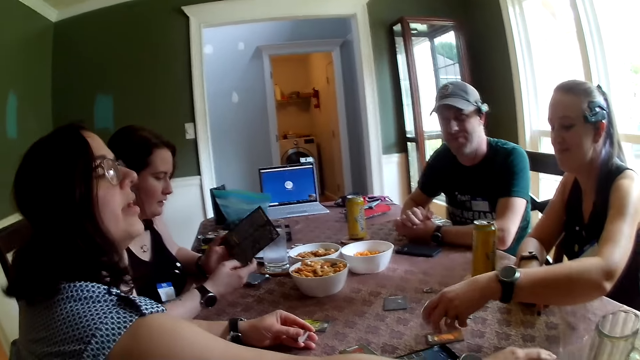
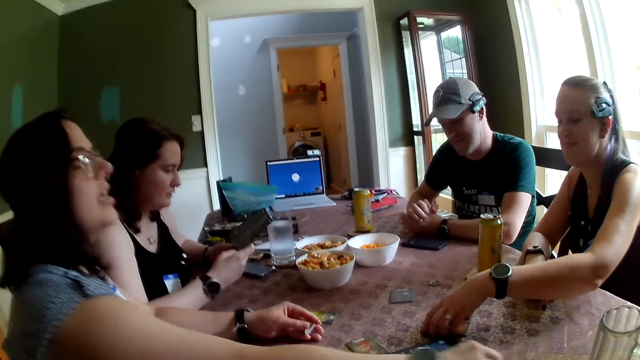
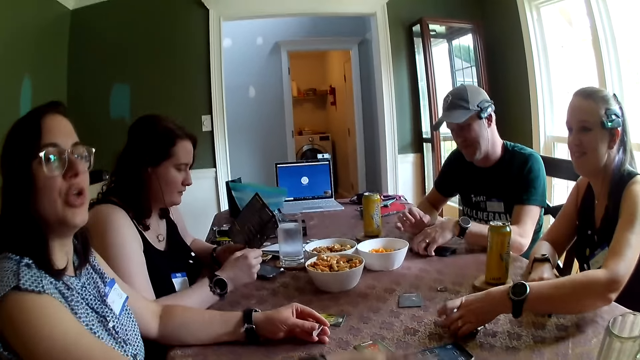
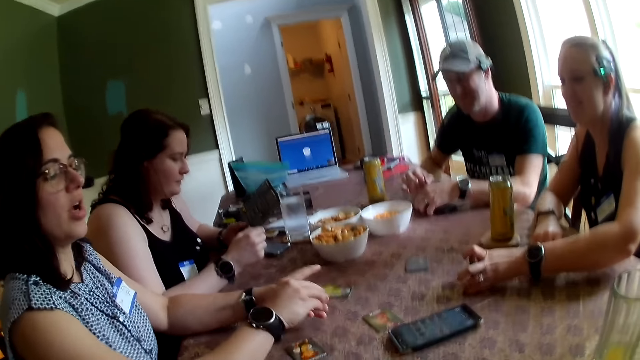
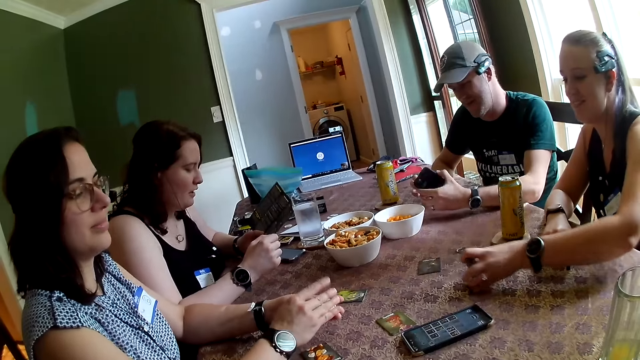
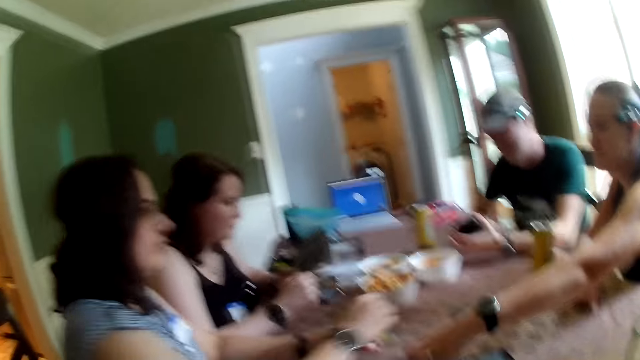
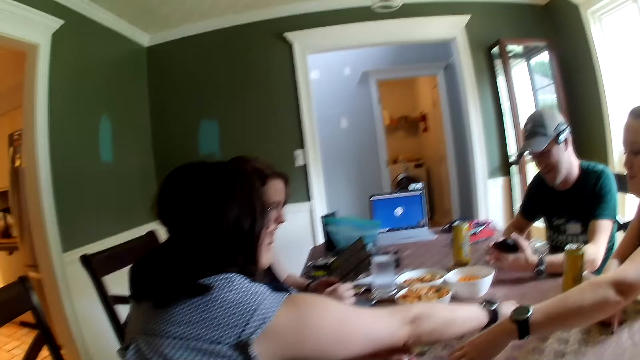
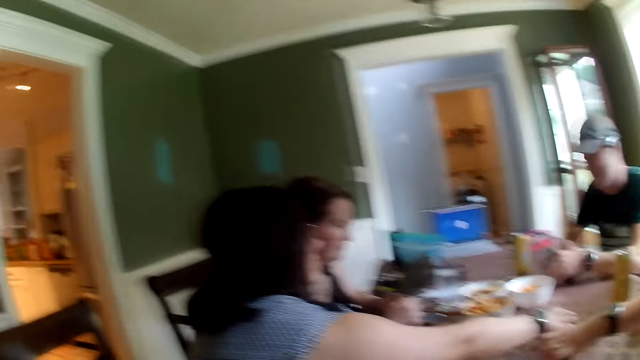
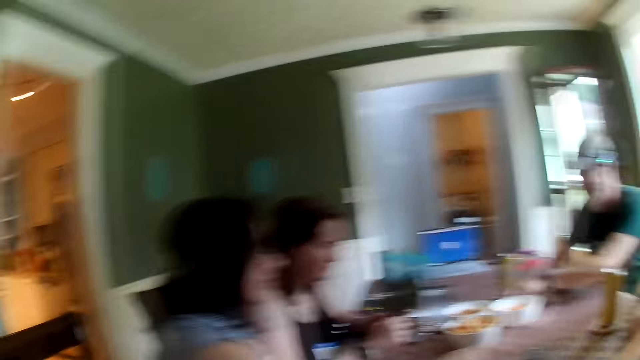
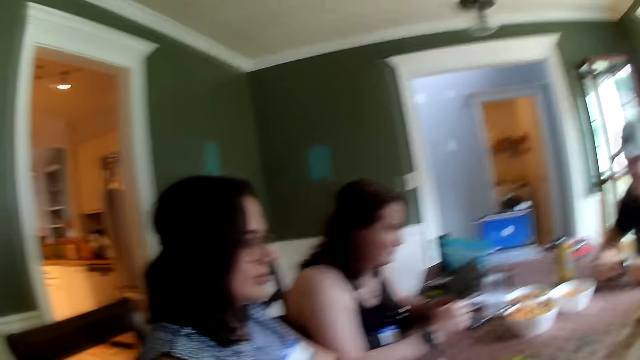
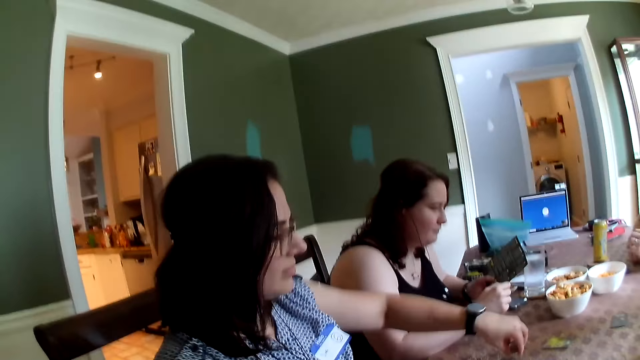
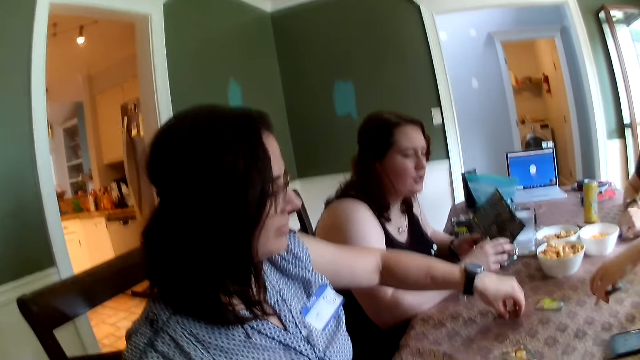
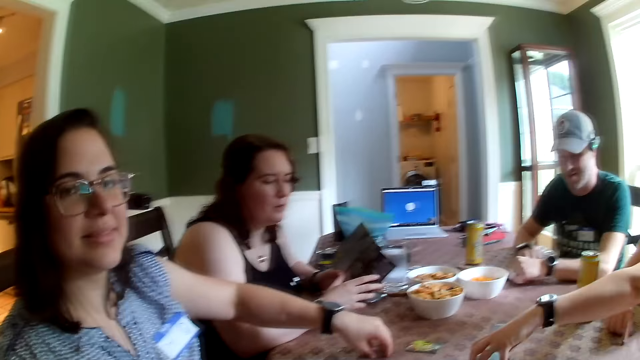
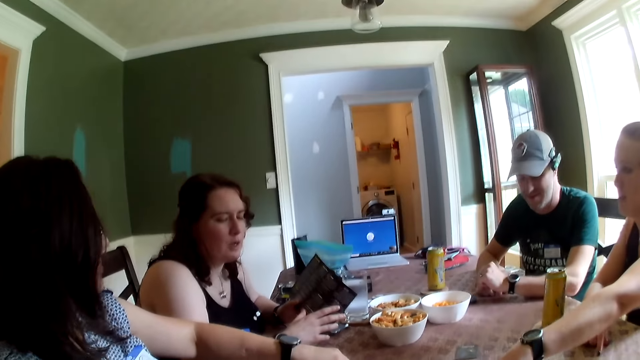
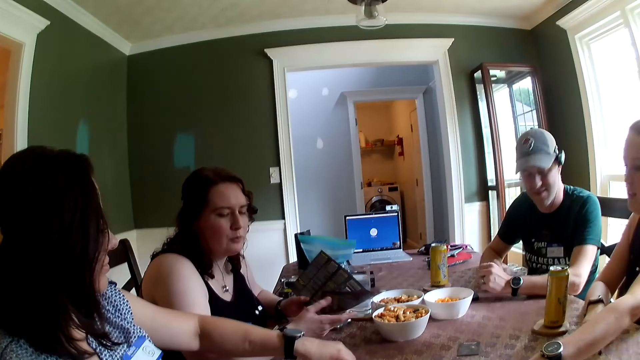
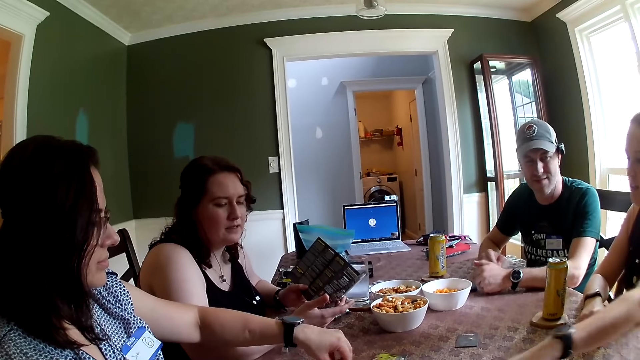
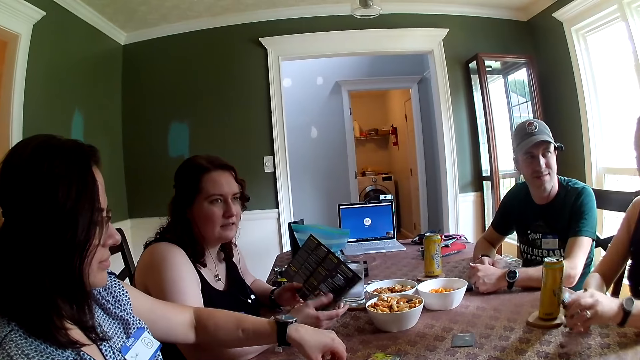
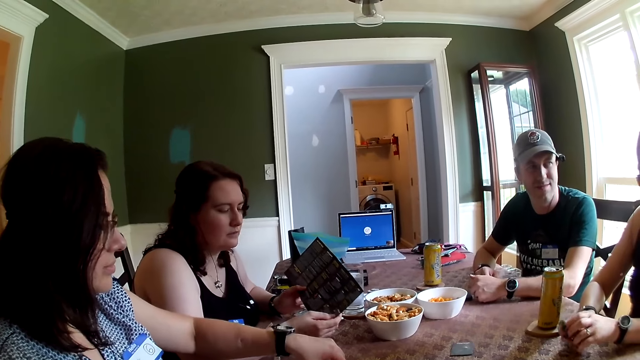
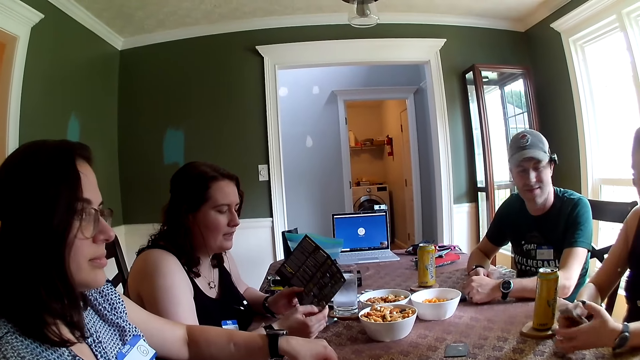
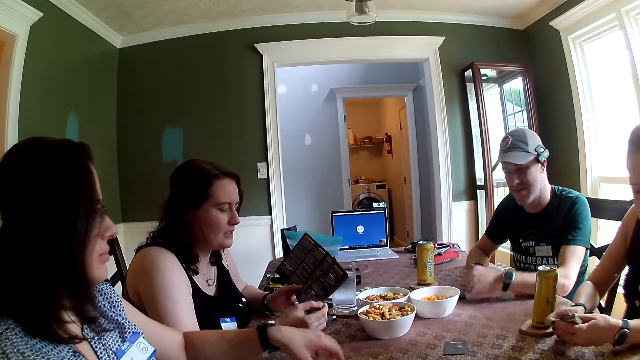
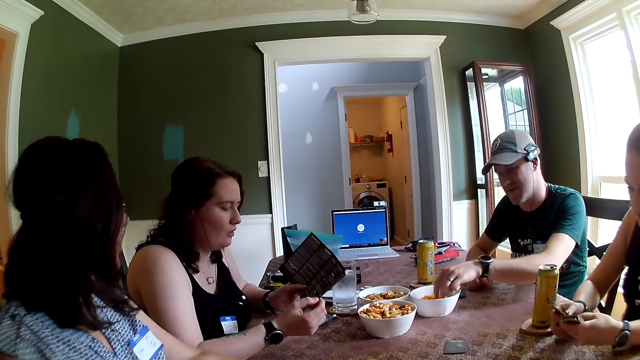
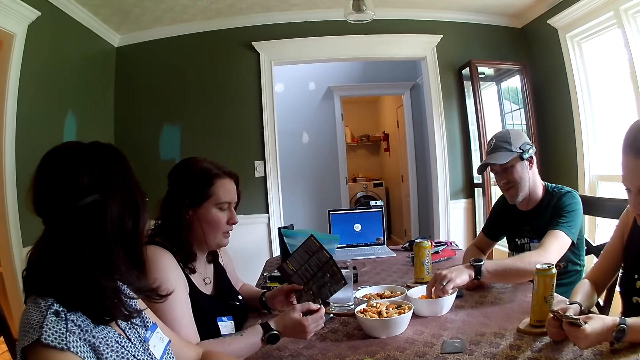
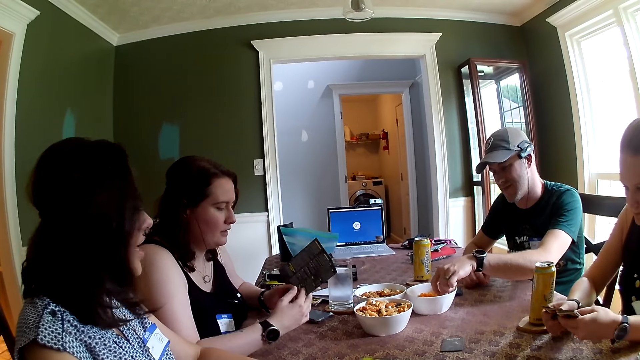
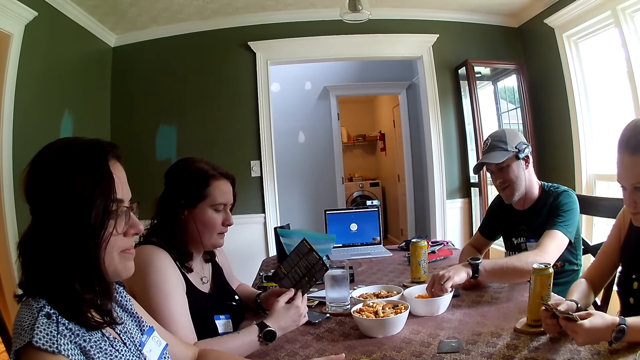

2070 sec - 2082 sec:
A woman picks up the token chips on the table with her right hand. Another woman shuffles the card with both hands. A man eats some snack from a snack bowl on the table with his left hand.

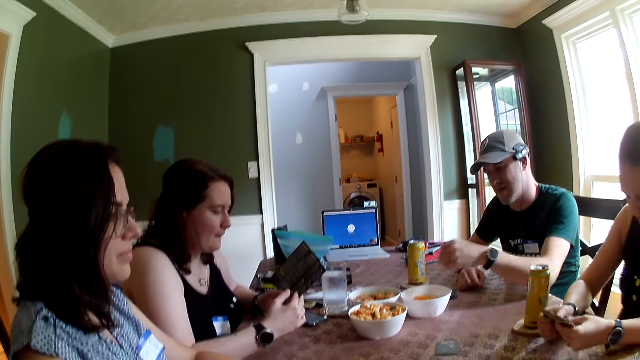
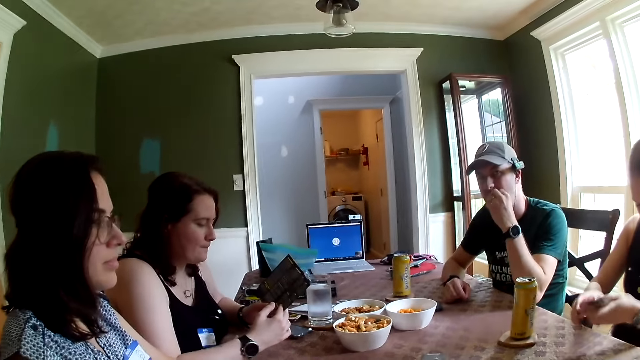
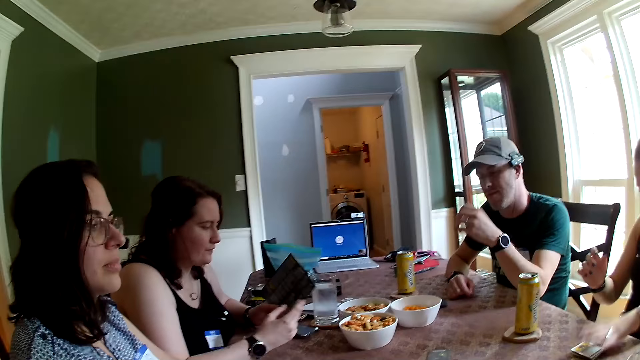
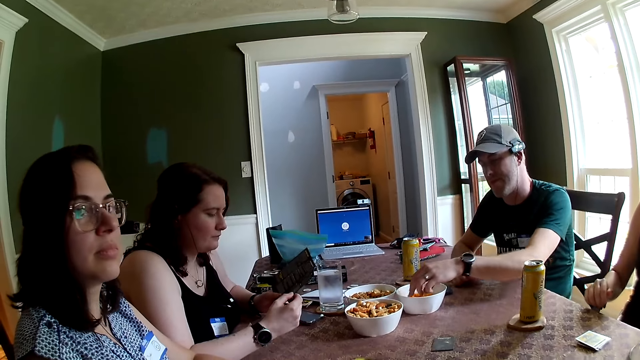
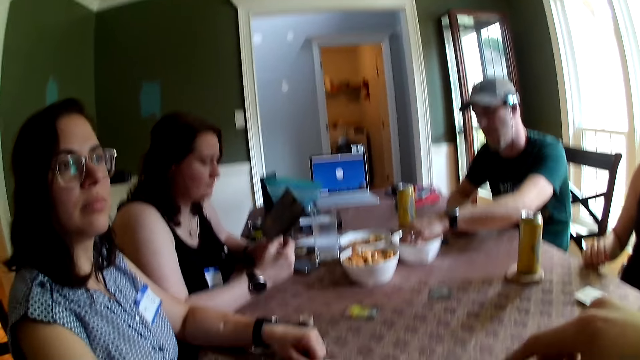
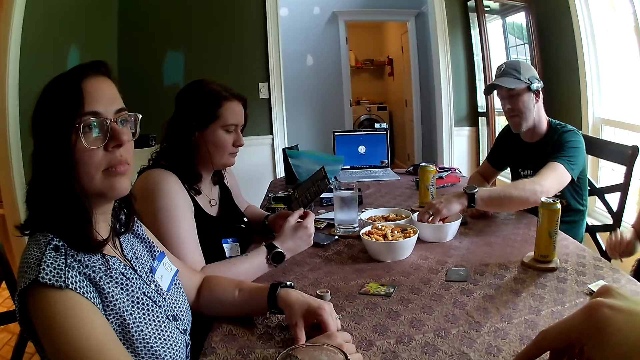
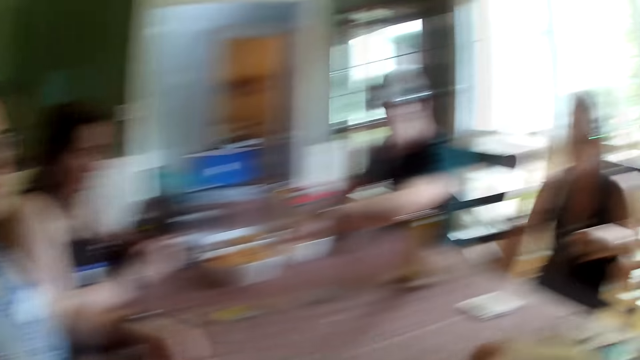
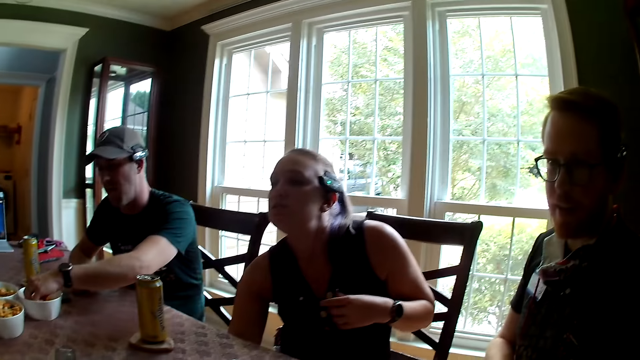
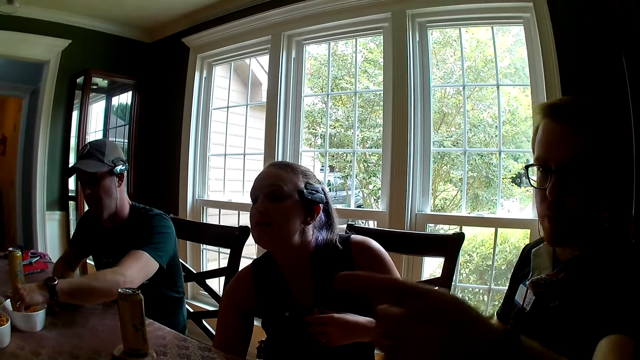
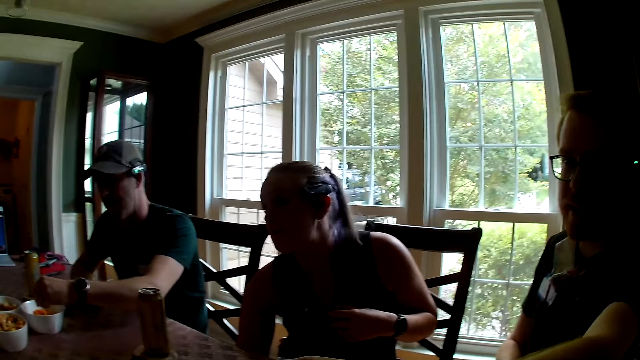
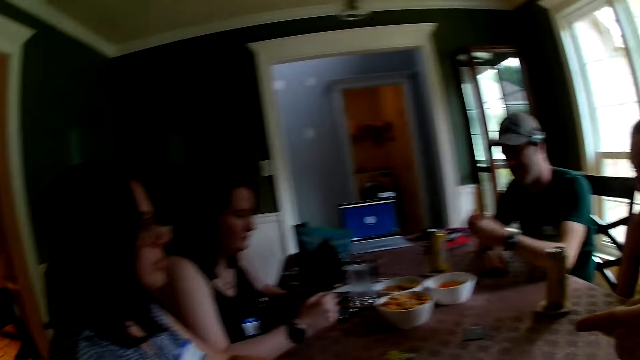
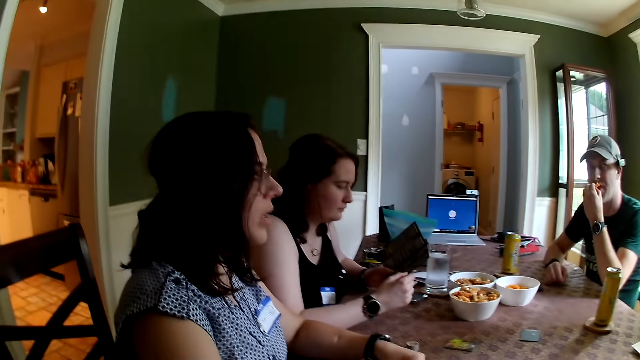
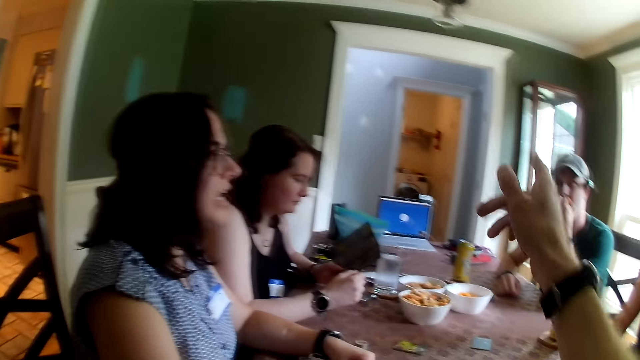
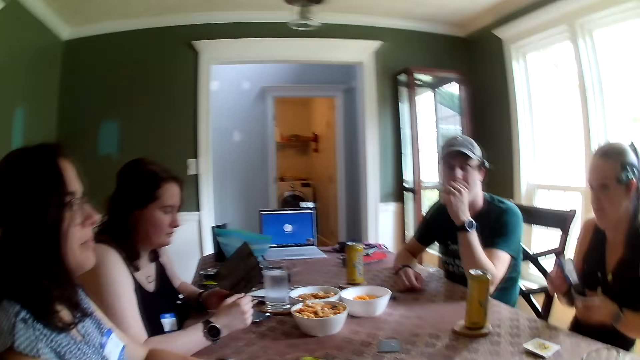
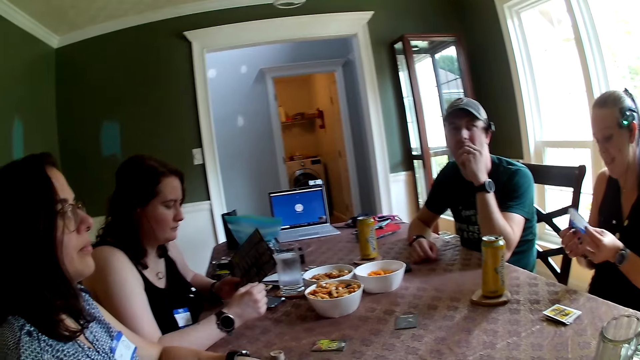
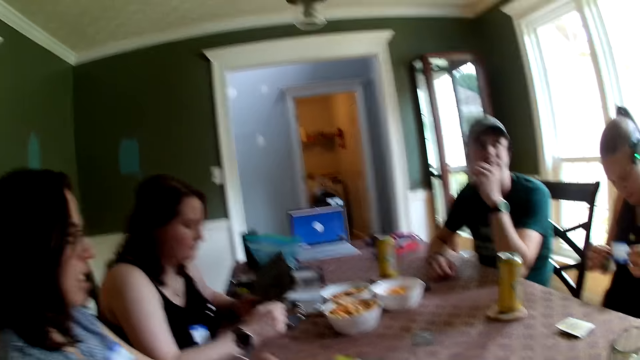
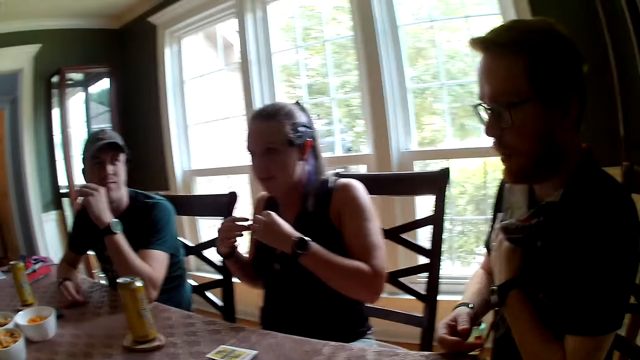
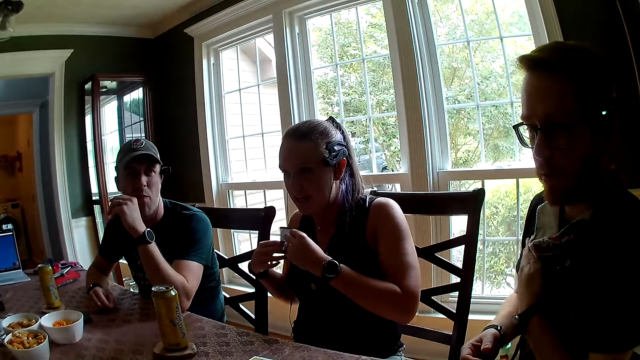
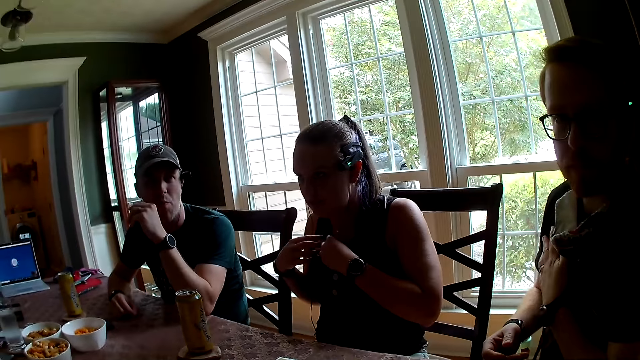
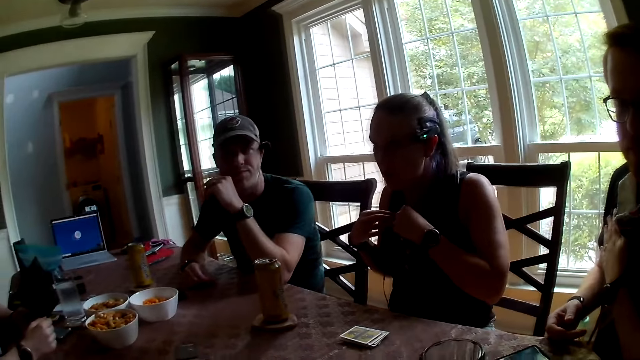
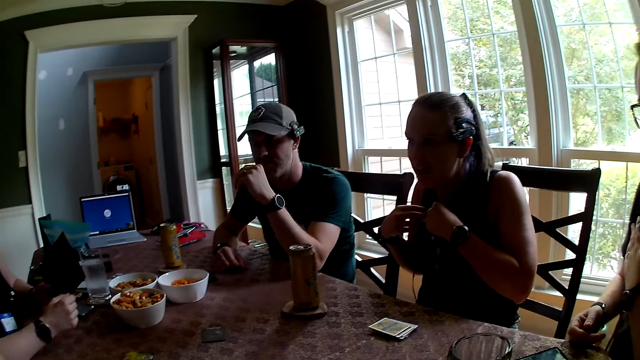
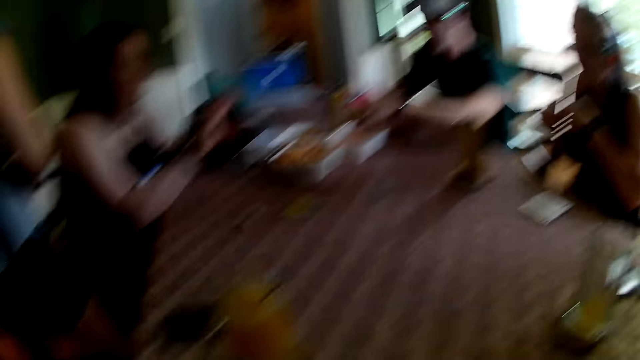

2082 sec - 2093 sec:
A woman drops the cards on the table with her left hand. A man points his left hand fingers at another woman at the table. The camera wearer points out. The first woman holds a name tag in her right hand. She holds the name tag with both hands.
